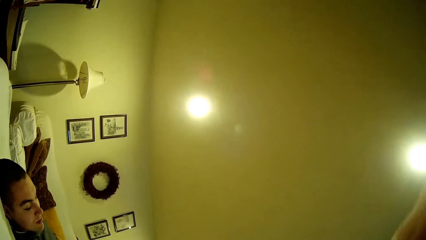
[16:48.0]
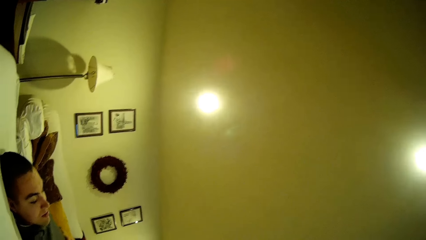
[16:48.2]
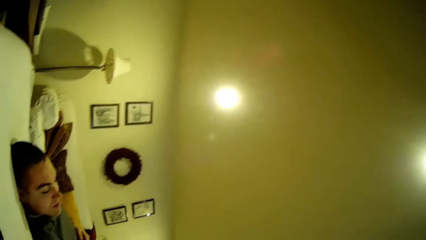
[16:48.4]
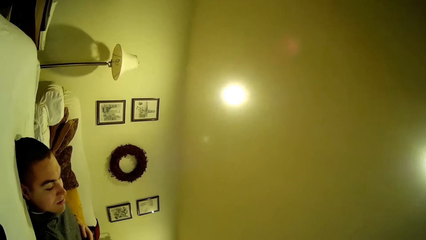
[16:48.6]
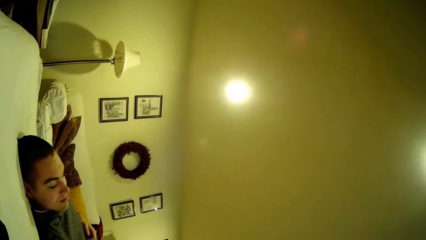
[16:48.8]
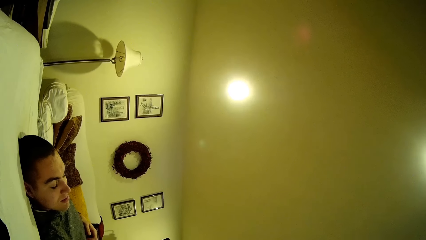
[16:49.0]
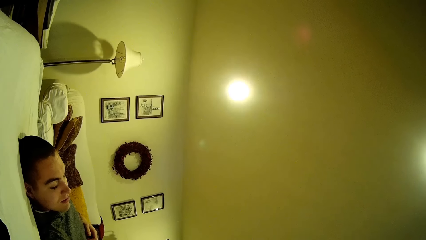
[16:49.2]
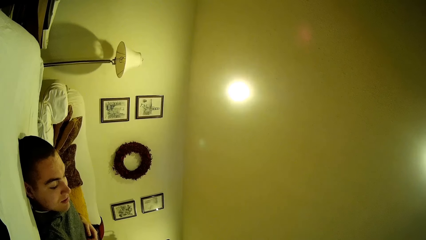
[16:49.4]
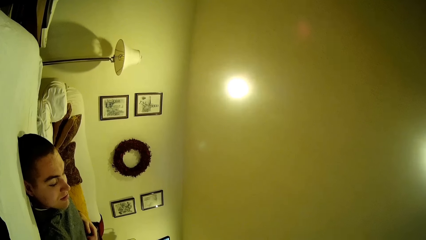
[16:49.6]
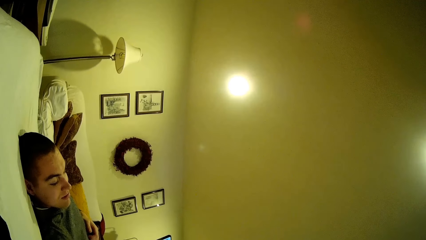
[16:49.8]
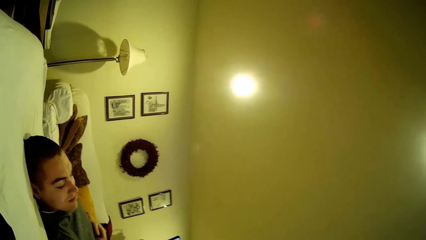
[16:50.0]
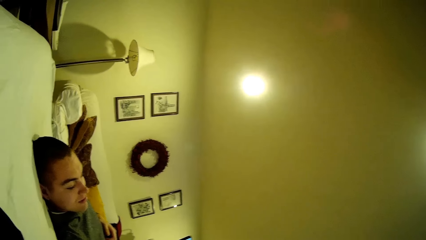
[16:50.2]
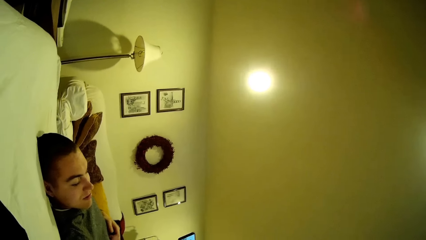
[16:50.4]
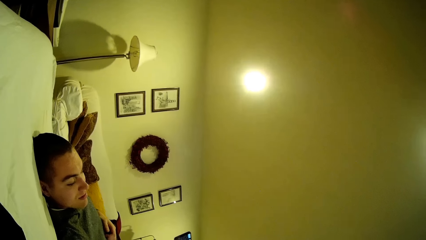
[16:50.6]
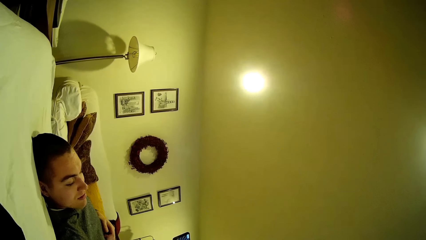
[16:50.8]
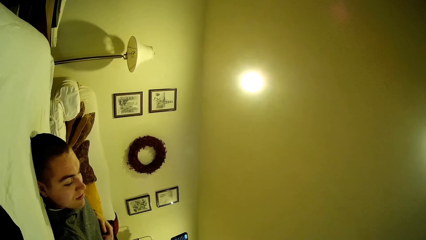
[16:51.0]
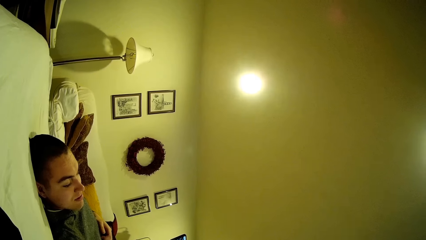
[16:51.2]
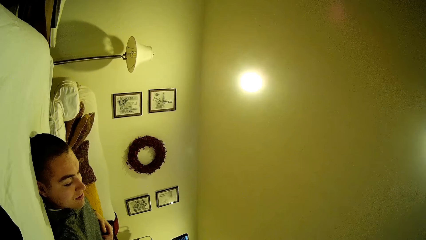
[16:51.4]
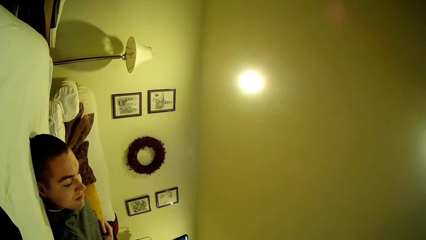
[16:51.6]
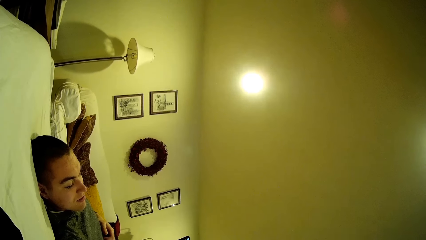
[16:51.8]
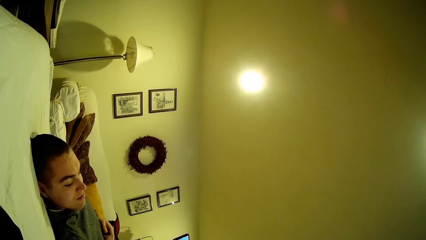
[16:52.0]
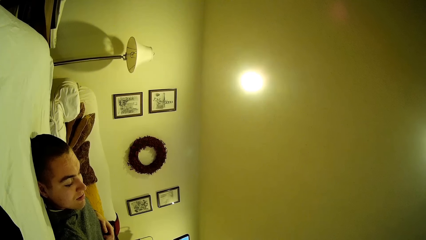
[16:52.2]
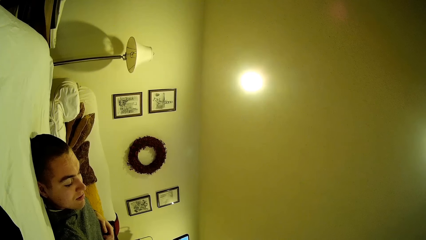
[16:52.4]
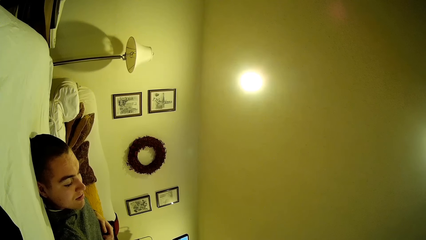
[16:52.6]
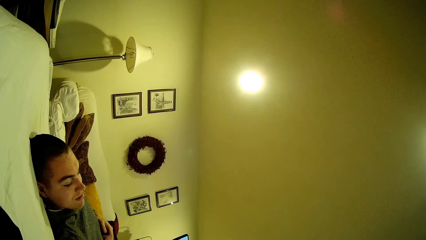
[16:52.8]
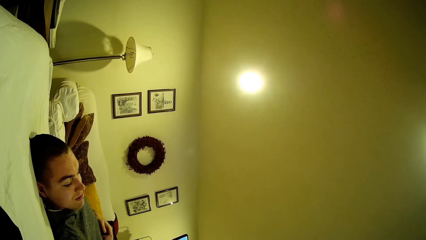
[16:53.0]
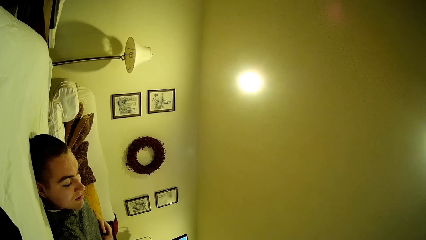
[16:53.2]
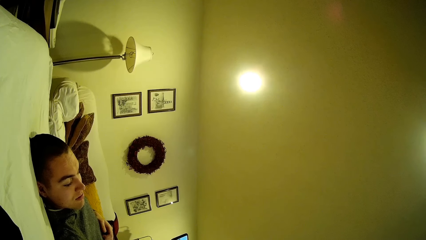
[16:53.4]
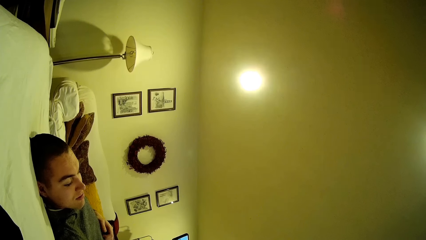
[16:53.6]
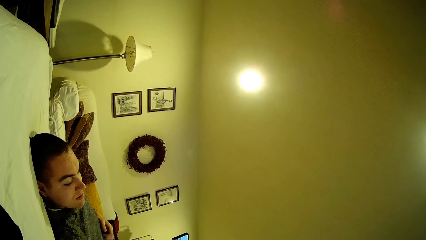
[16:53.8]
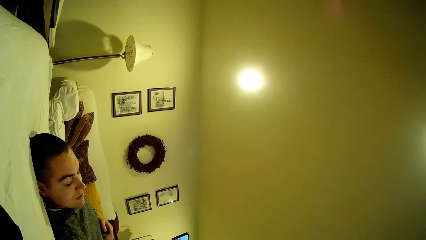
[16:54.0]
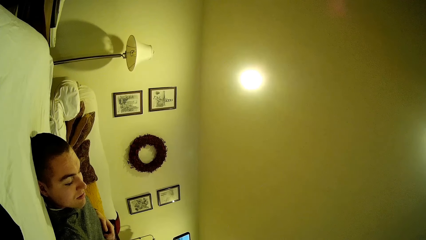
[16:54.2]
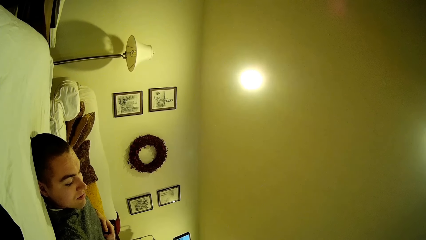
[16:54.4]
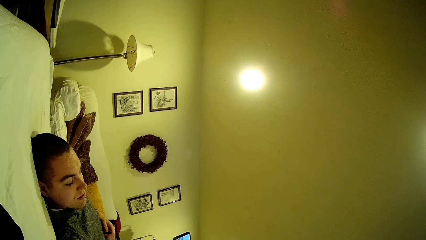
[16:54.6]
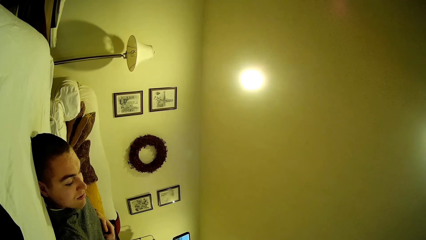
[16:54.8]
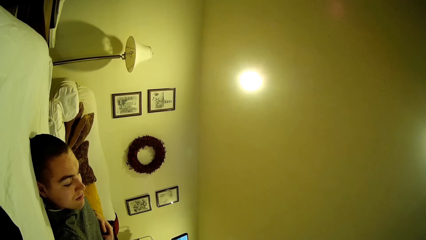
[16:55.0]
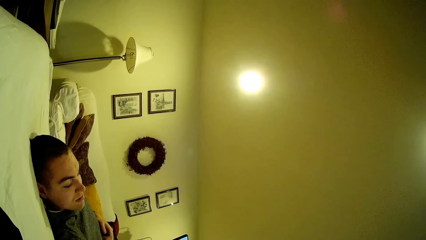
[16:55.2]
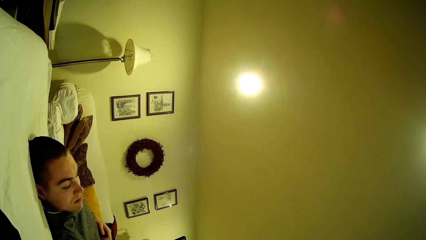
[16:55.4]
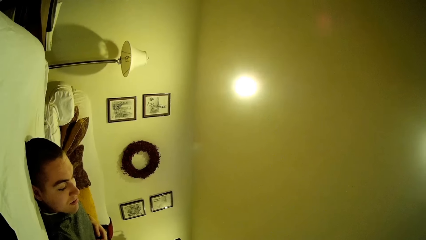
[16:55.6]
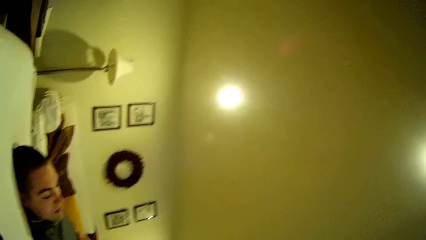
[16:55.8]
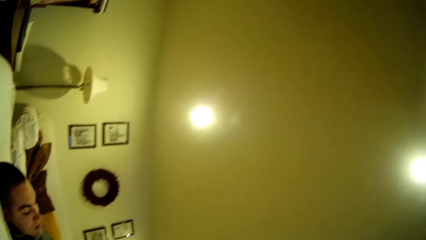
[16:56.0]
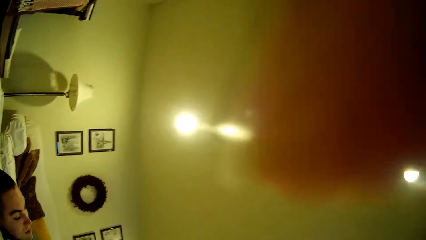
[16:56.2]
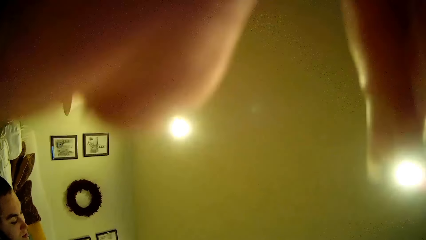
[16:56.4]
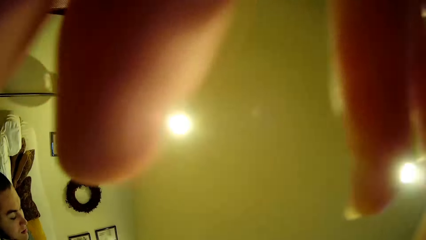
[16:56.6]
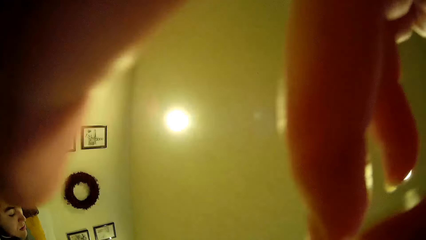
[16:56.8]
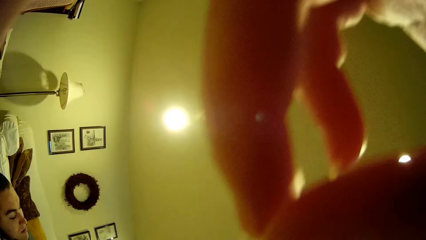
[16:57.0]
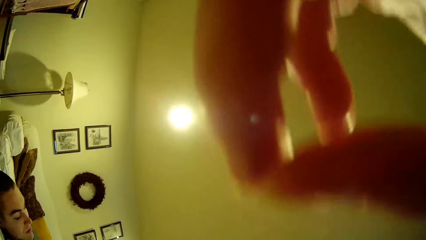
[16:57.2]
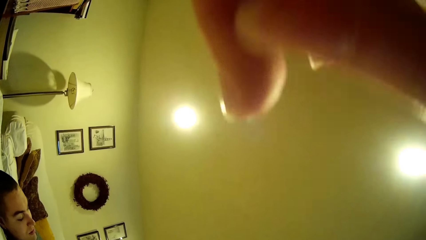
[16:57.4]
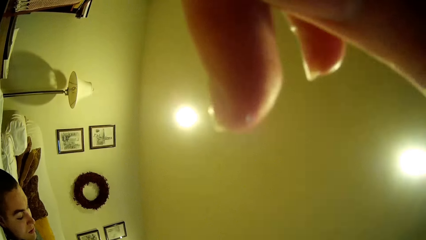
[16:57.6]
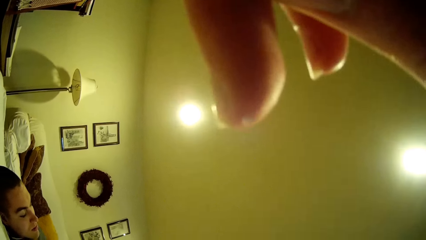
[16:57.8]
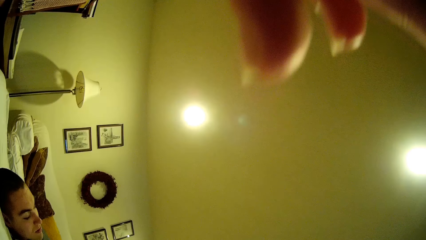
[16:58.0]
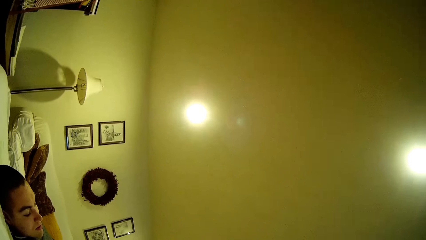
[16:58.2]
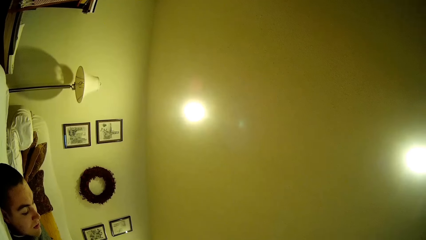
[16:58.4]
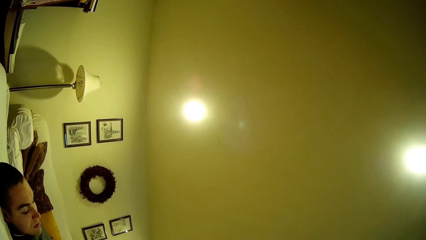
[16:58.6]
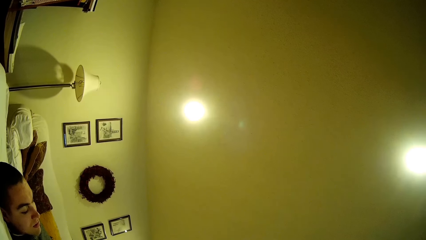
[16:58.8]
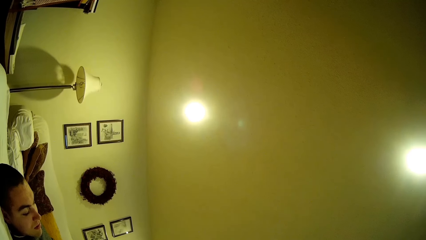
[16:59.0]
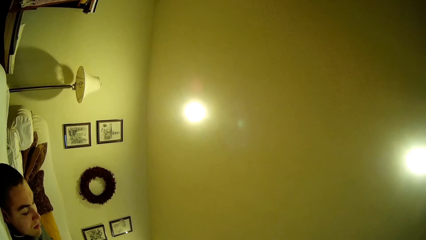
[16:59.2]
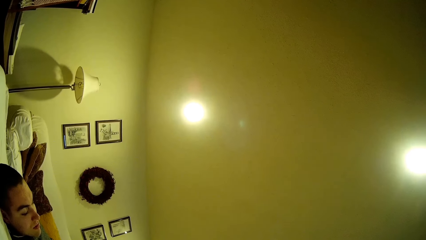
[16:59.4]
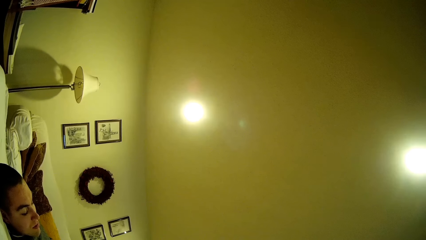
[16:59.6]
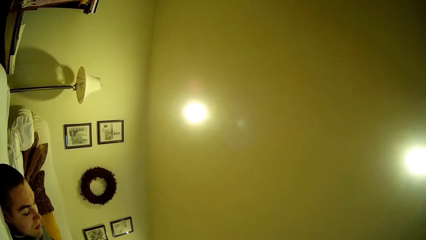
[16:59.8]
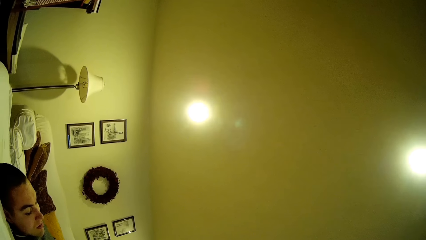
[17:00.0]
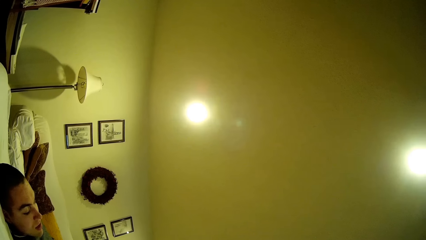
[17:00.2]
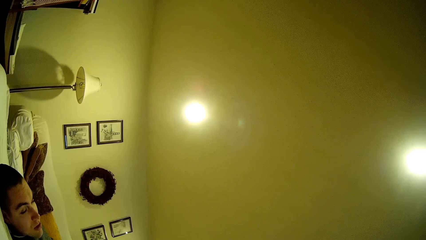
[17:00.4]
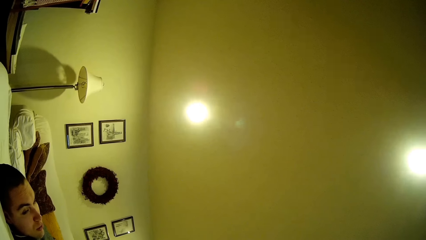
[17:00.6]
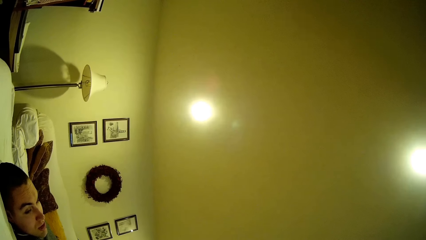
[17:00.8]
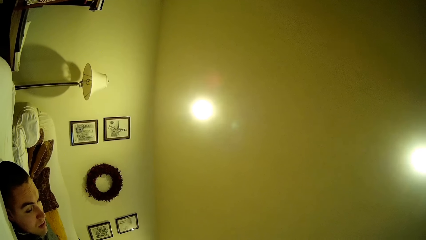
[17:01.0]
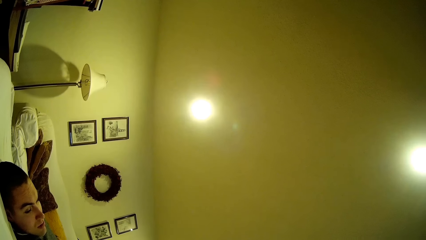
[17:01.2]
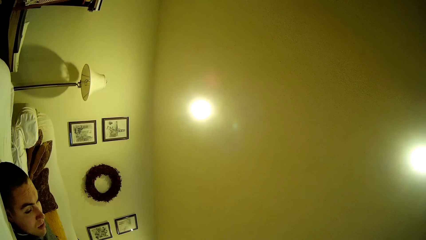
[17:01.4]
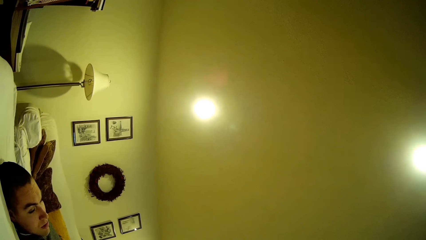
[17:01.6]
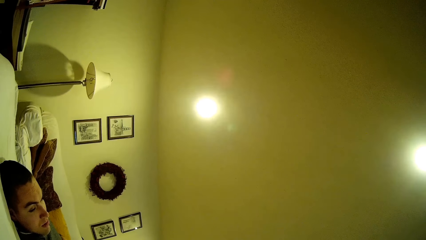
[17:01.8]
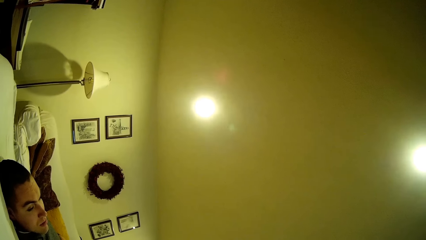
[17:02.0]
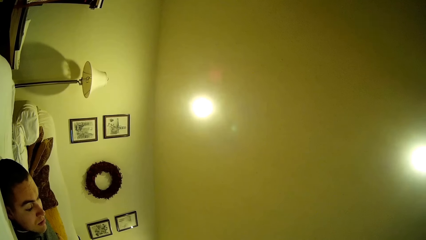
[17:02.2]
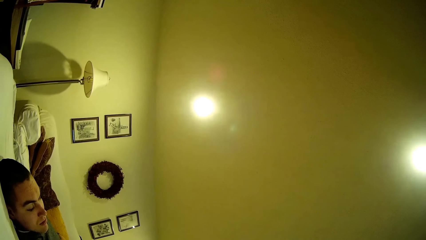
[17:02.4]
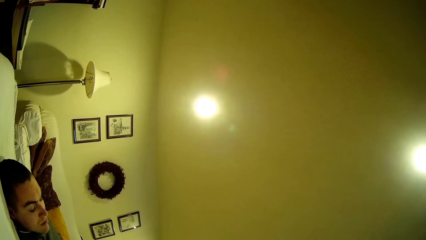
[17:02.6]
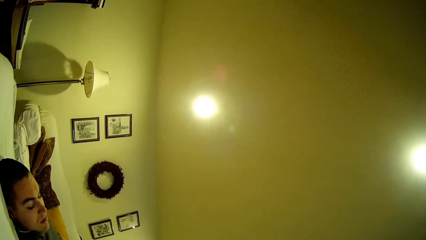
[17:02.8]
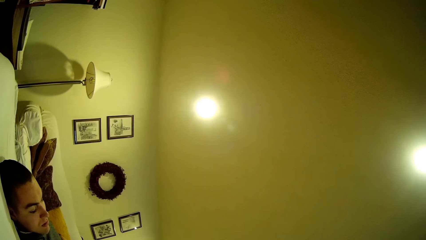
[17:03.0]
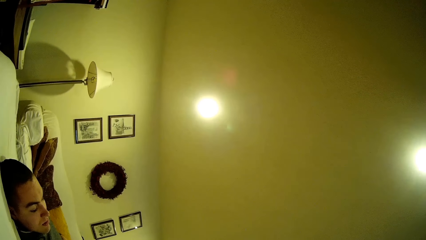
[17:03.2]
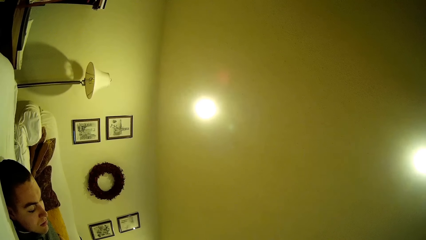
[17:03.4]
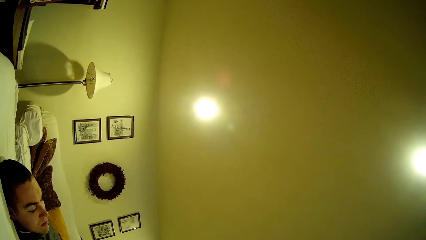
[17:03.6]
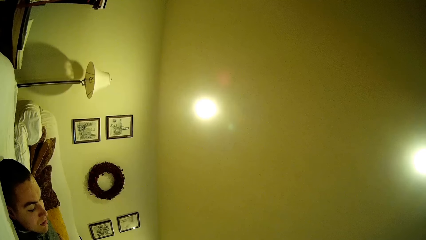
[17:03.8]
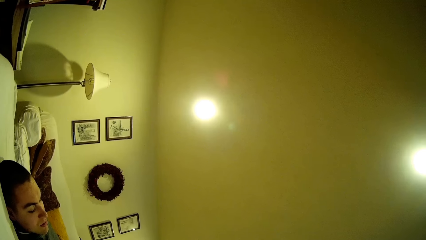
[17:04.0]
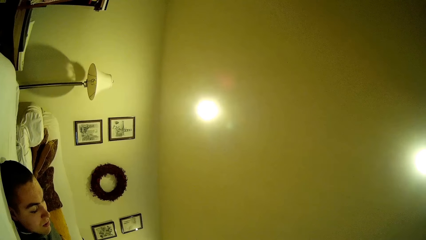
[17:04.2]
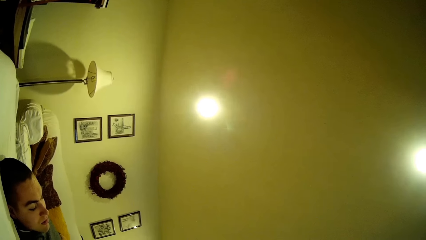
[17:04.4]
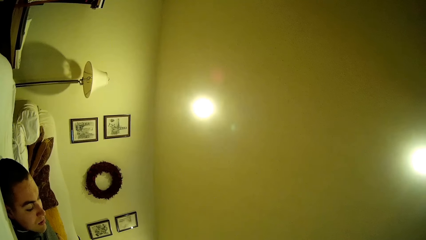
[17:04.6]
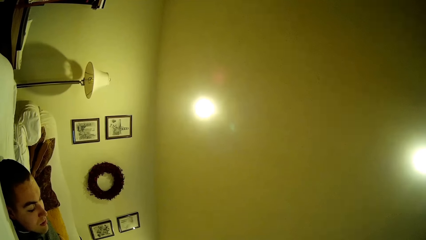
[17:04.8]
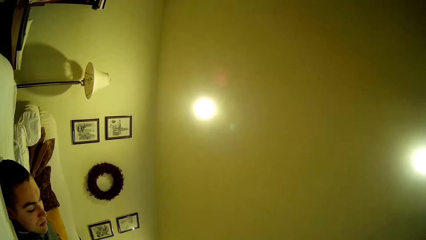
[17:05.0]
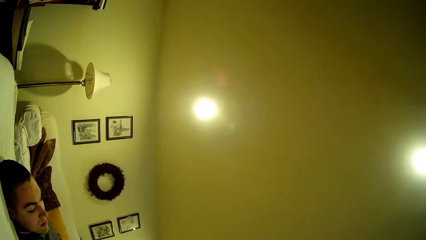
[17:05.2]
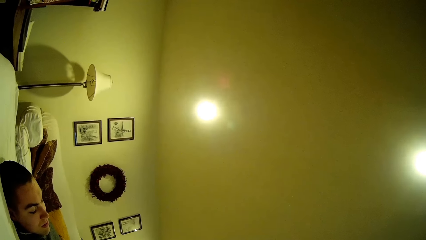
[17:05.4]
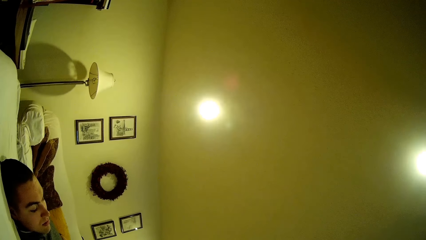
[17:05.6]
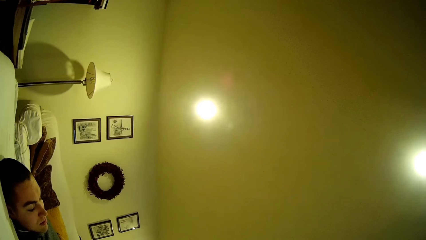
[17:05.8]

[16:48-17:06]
The camera wearer looks around. A man watches the video. The camera wearer moves the hand. The man talks.
